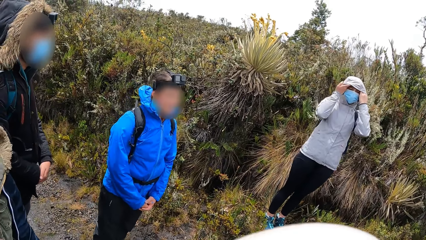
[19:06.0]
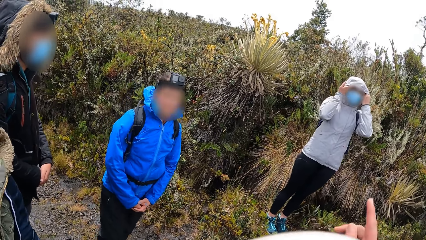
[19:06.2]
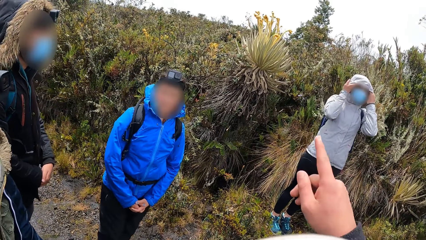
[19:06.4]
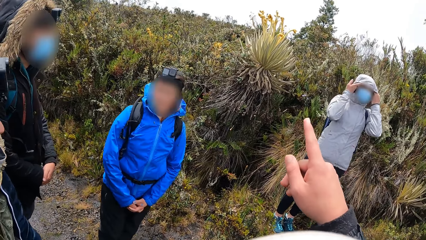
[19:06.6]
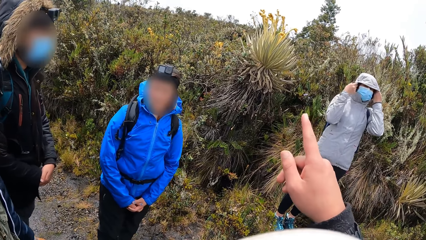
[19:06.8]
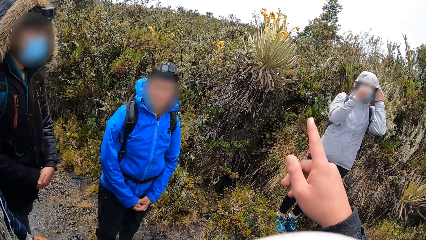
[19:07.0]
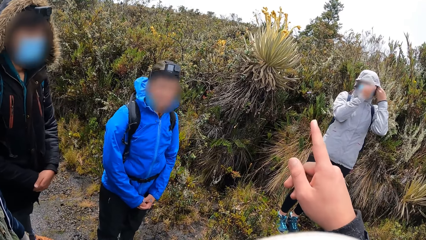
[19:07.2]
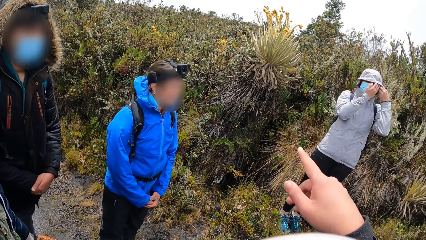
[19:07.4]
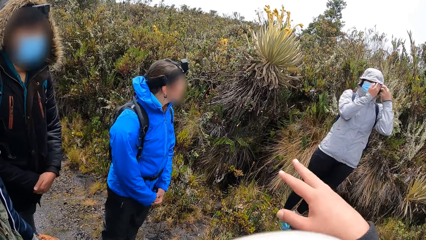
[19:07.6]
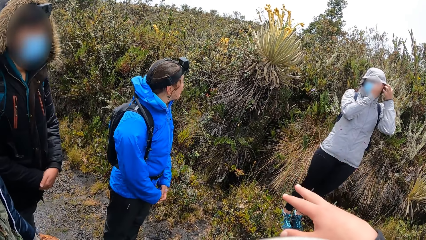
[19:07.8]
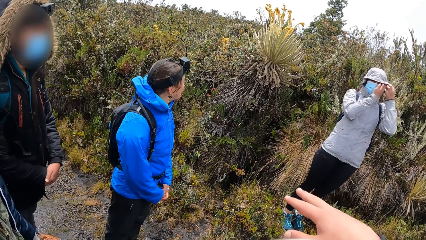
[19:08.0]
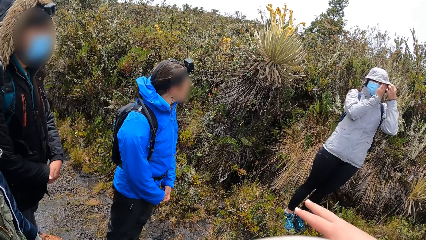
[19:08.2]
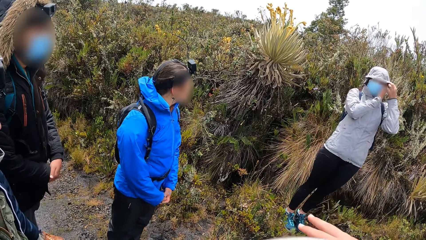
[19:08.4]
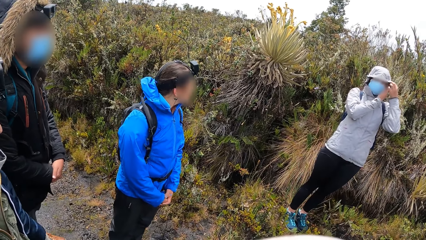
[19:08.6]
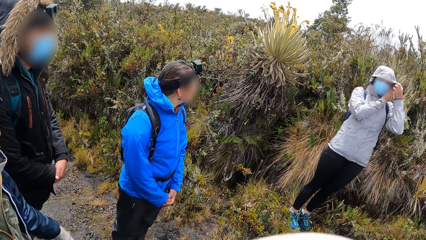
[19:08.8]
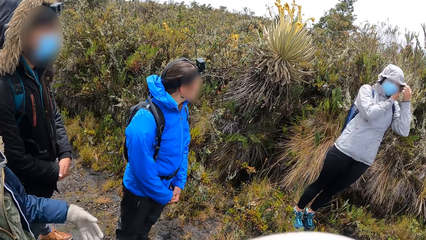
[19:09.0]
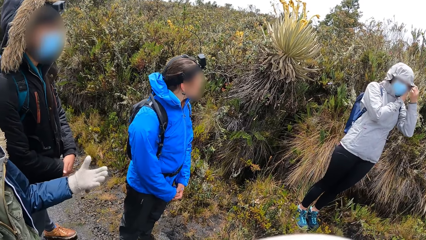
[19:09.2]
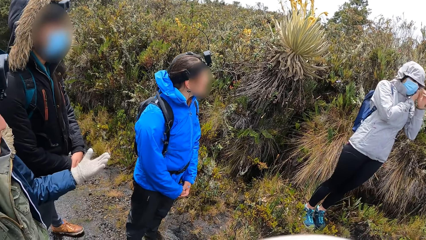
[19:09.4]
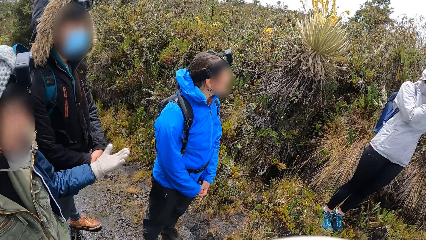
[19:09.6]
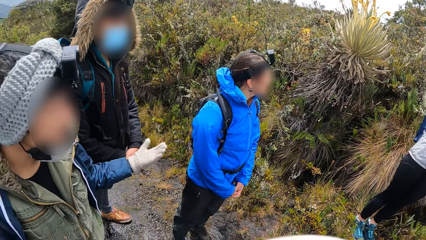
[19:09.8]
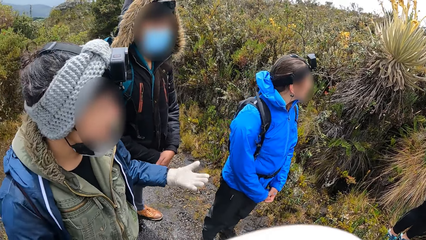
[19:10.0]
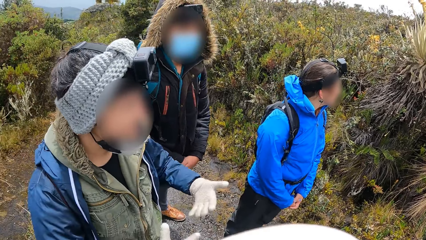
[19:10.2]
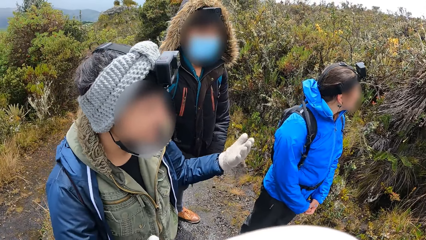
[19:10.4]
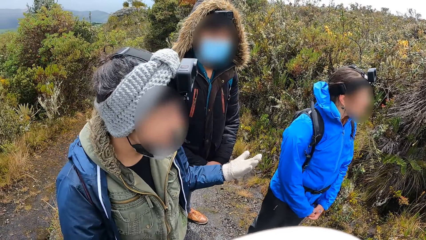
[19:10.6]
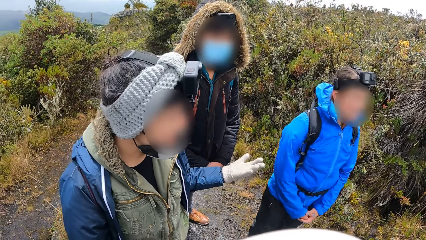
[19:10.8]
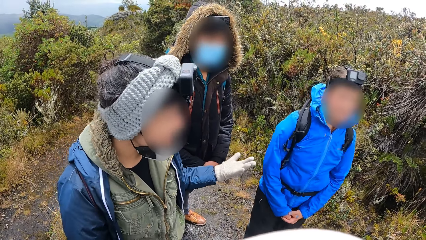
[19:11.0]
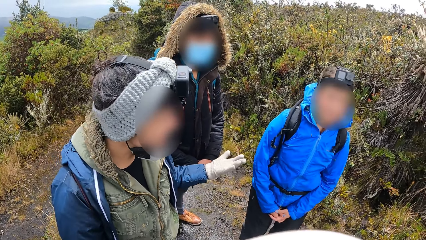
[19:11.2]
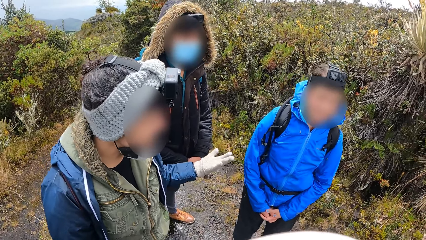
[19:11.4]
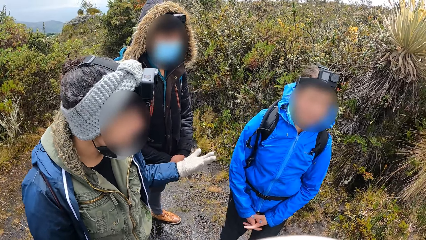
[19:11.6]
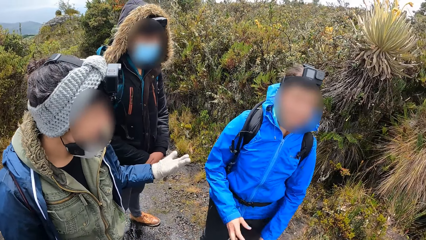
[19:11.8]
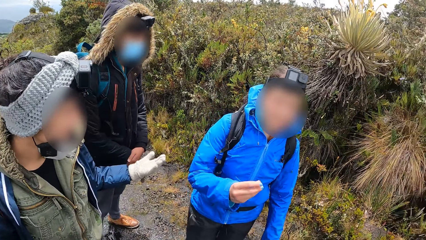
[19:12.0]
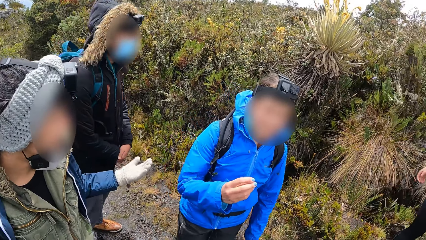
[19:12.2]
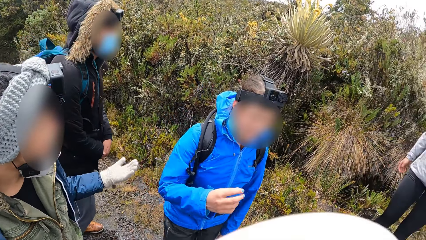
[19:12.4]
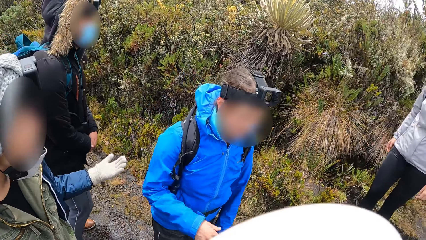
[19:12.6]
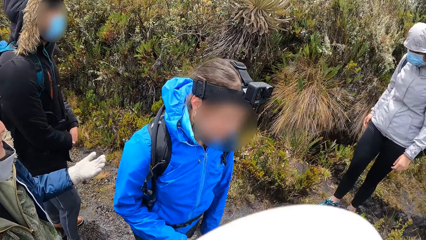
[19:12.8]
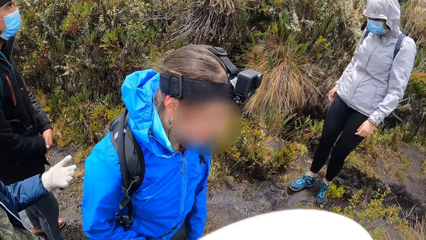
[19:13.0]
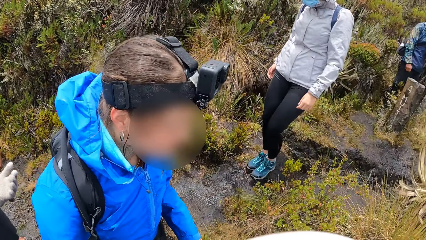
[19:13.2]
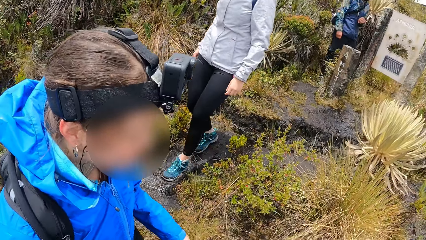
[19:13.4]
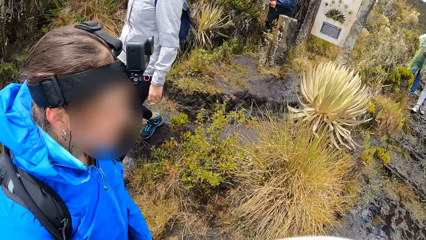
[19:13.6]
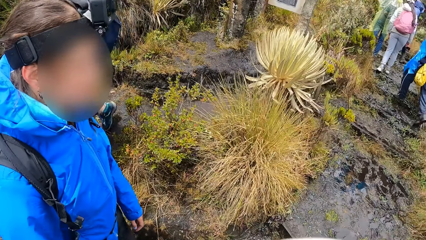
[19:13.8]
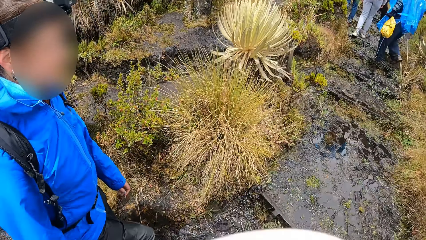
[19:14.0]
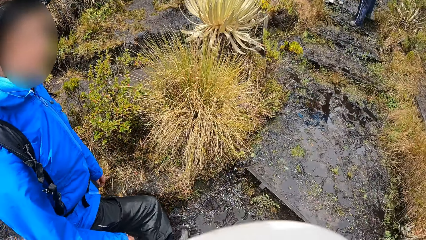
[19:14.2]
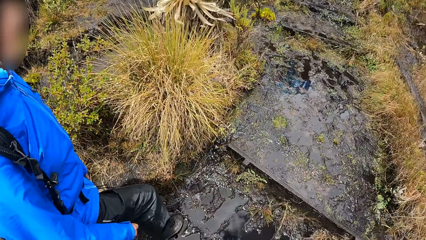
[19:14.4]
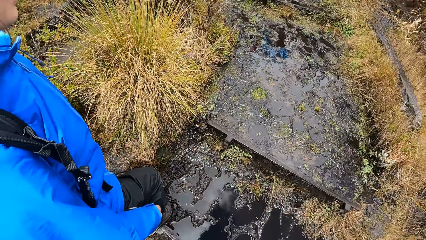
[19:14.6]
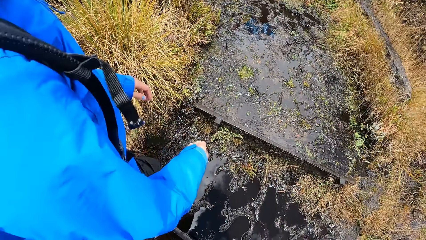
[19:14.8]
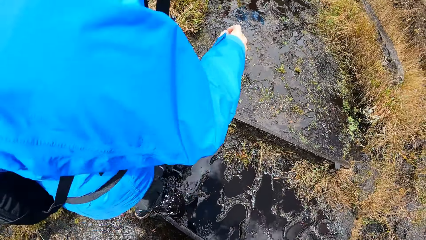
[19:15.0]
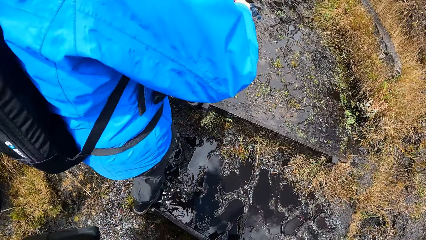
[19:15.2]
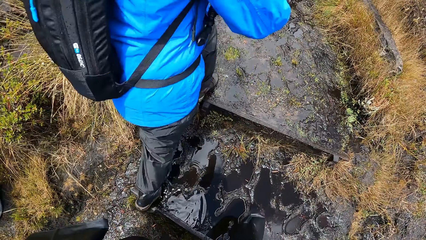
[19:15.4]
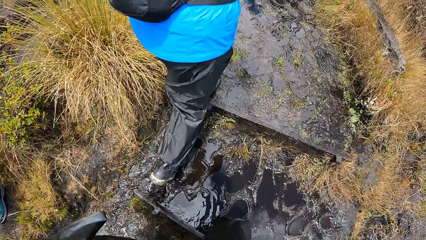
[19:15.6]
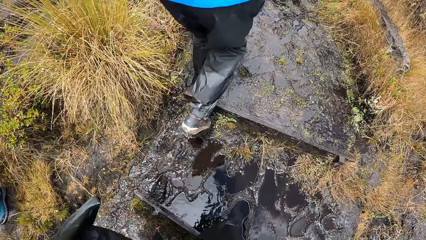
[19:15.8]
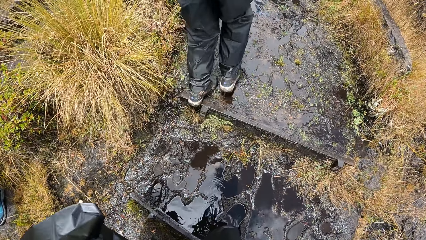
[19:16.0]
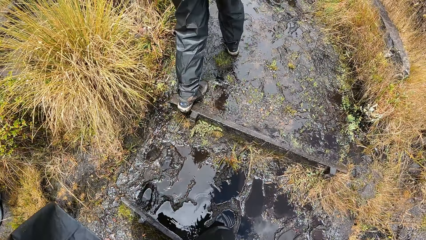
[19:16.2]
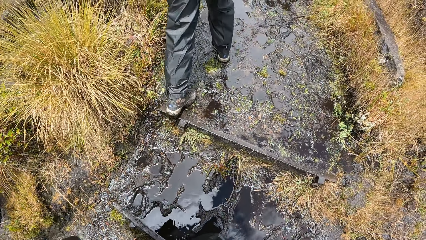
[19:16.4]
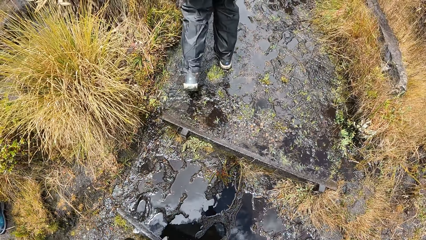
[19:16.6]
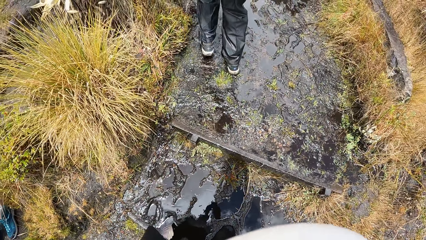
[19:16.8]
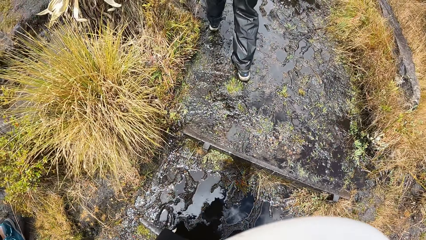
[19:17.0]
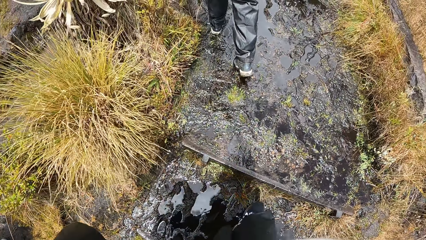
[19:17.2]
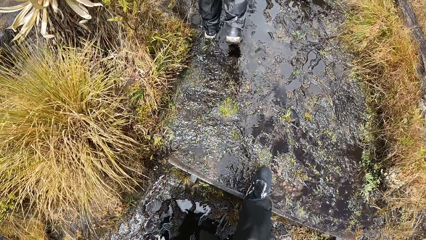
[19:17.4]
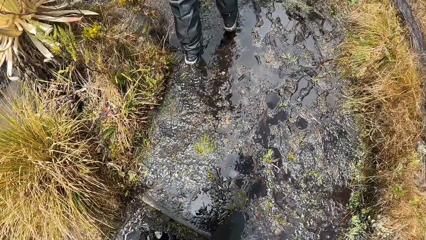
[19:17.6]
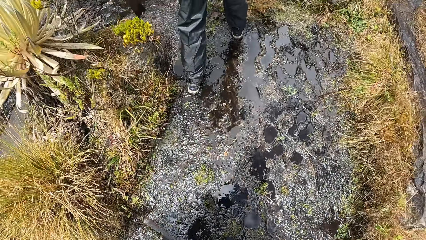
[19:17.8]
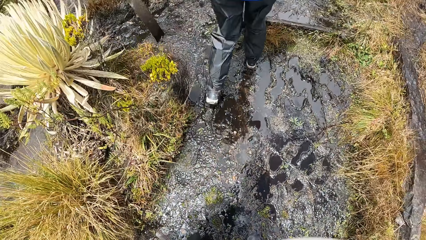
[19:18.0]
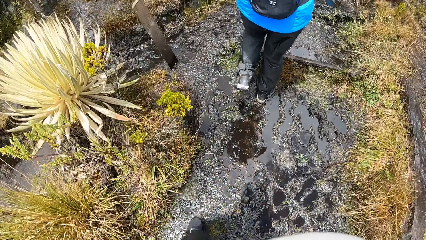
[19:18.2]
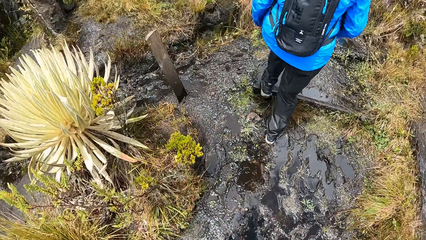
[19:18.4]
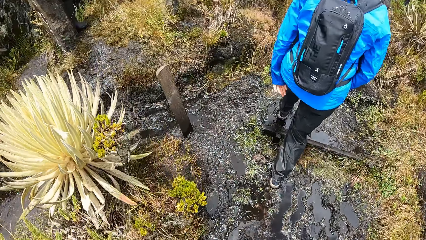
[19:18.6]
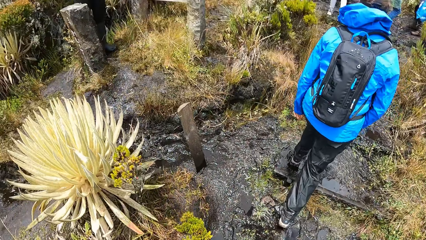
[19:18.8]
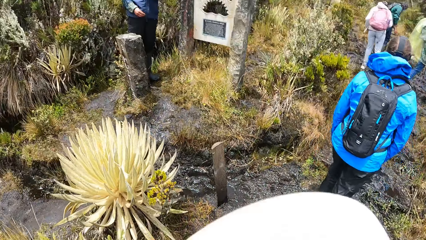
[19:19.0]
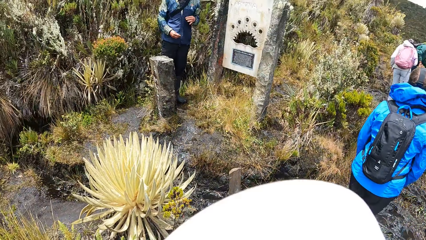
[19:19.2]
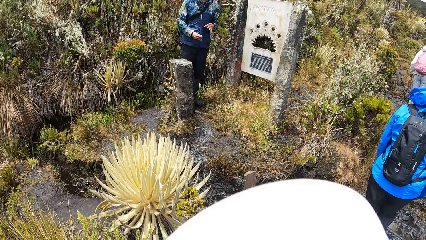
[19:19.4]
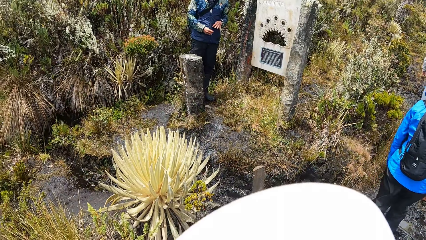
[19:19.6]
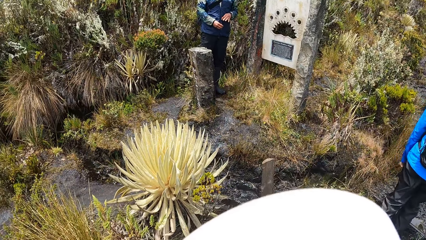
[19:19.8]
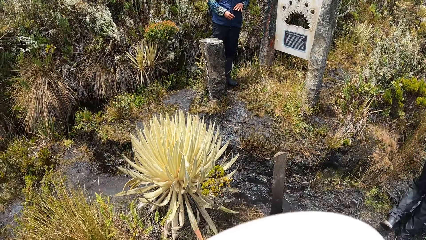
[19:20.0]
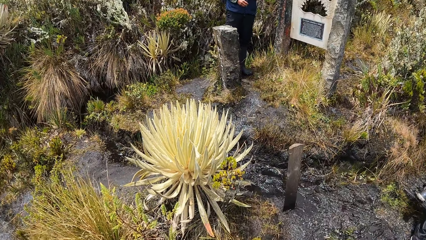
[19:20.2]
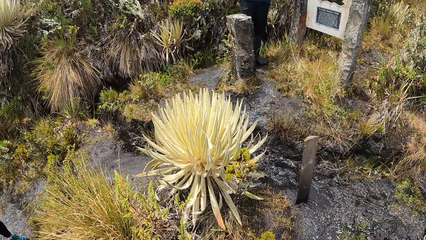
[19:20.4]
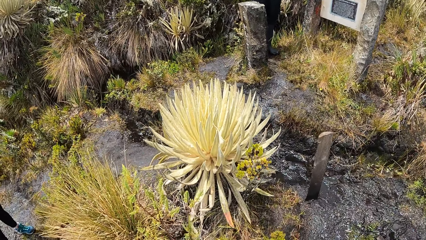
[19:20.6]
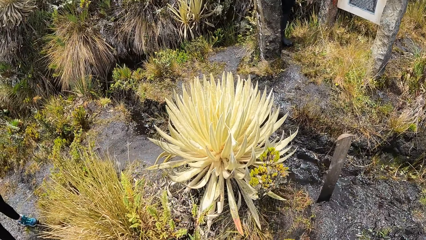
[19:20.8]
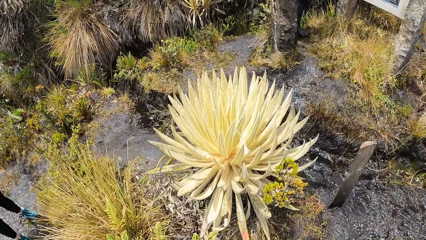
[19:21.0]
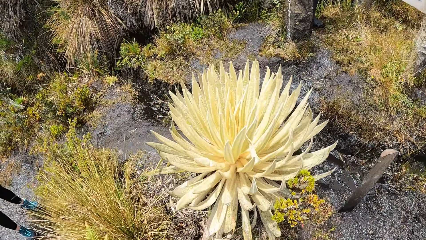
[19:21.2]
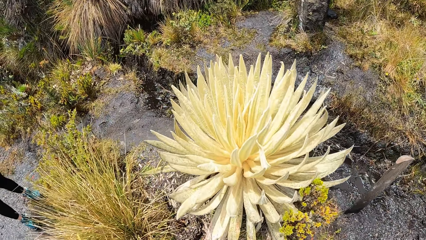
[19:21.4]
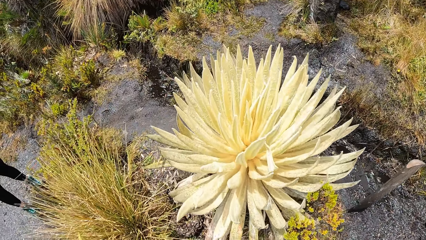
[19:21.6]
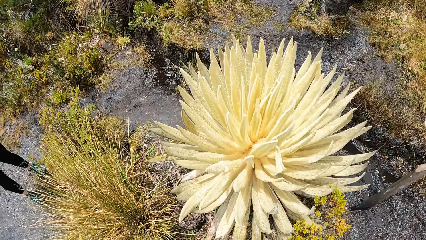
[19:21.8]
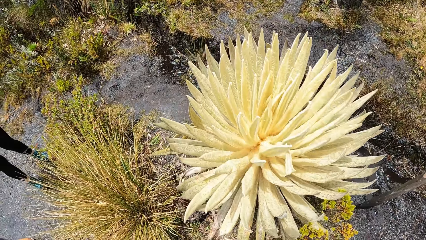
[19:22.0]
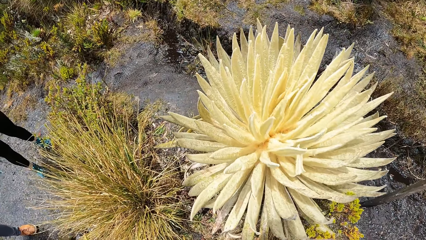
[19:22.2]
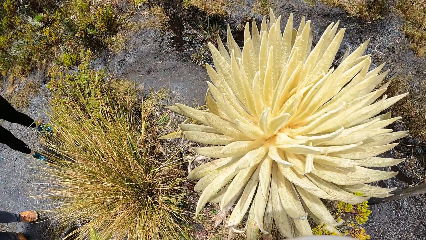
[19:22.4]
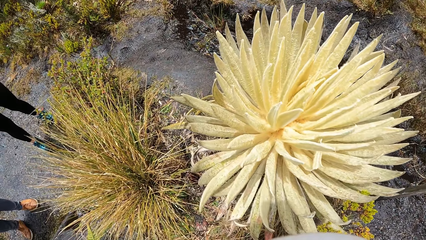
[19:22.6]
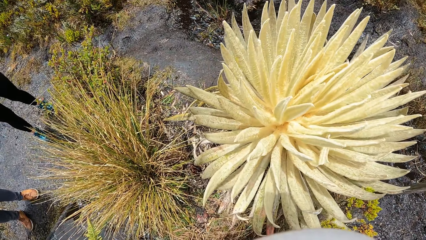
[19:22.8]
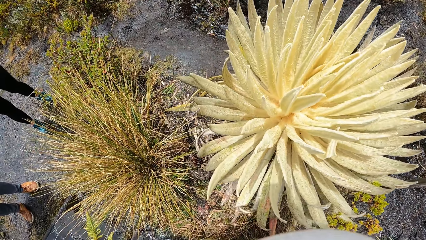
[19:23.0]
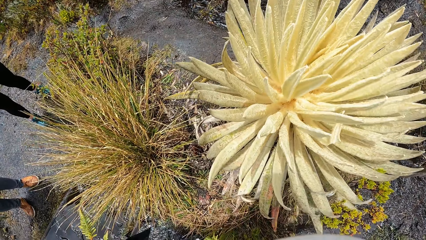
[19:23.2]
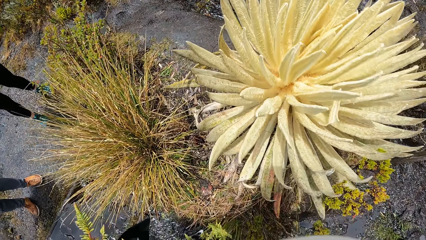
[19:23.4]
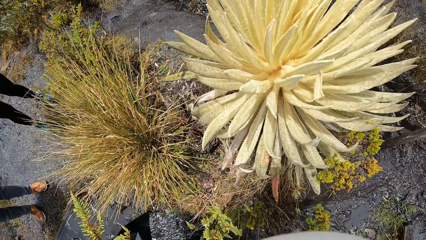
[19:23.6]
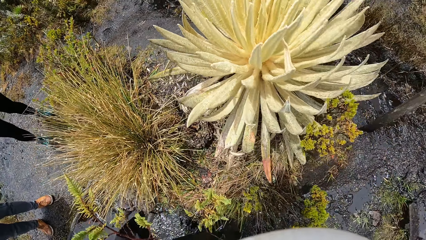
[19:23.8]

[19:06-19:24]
The camera wearer interacts with a group of people. They point at a plant. A woman moves her hand. A man walks in front of the camera wearer. The camera wearer looks at the ground. They walk up a trail in the mountain behind the man. They look at a plant.
